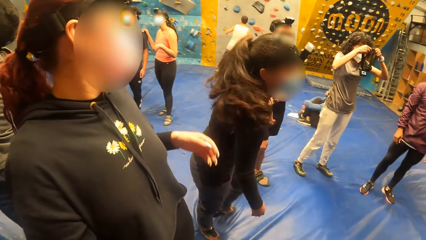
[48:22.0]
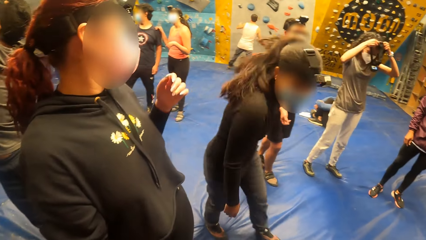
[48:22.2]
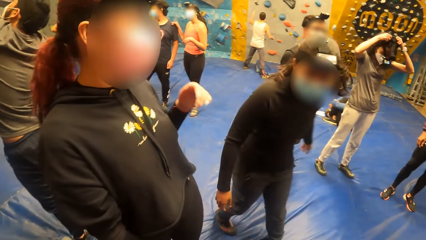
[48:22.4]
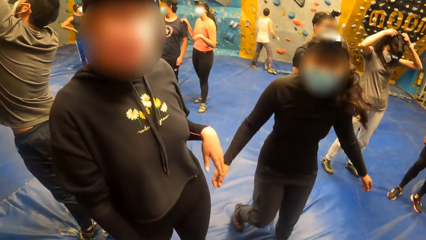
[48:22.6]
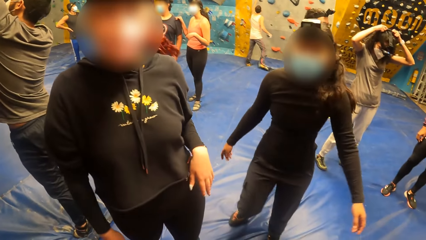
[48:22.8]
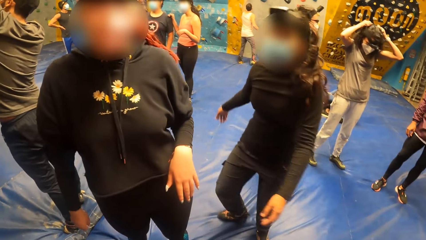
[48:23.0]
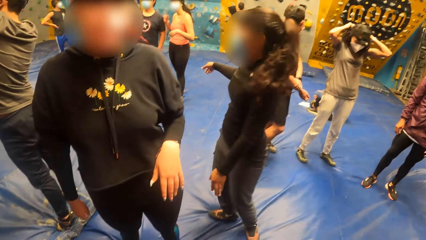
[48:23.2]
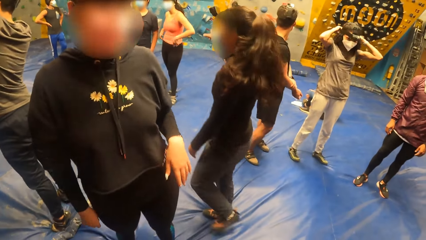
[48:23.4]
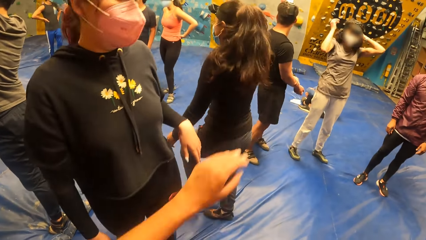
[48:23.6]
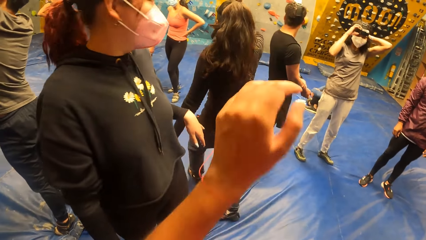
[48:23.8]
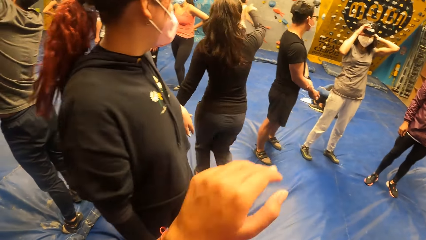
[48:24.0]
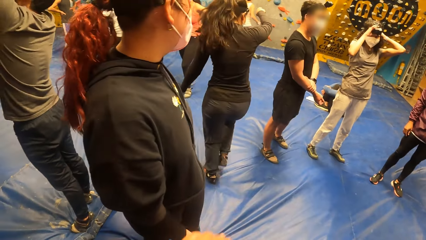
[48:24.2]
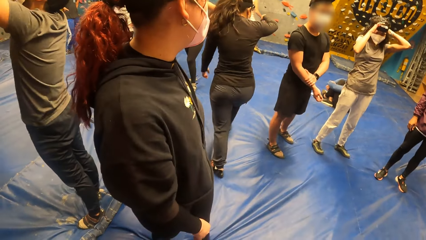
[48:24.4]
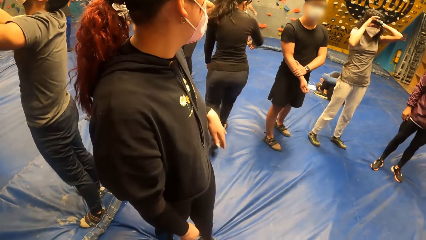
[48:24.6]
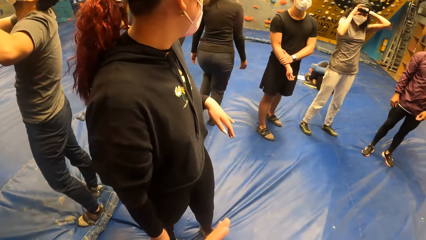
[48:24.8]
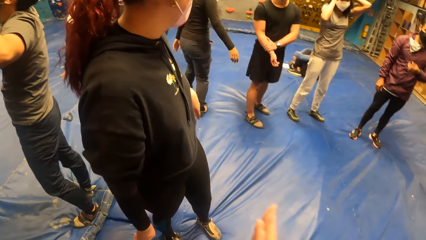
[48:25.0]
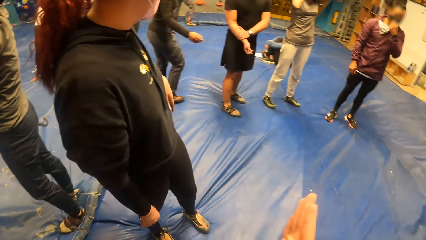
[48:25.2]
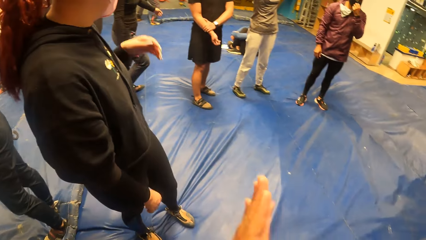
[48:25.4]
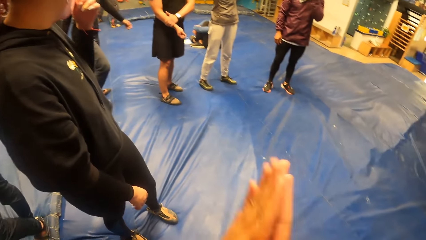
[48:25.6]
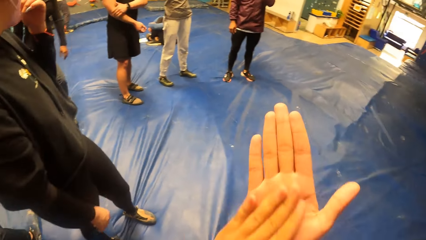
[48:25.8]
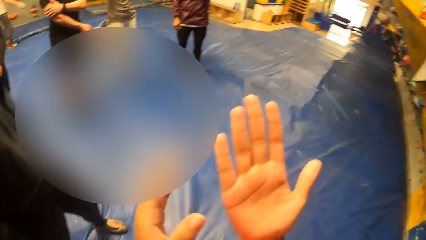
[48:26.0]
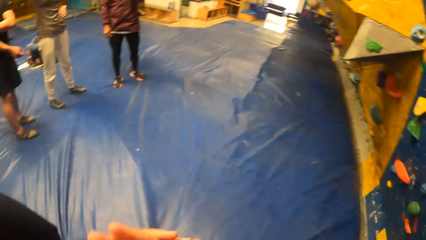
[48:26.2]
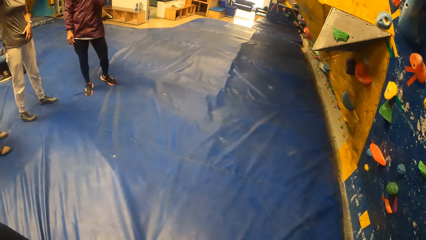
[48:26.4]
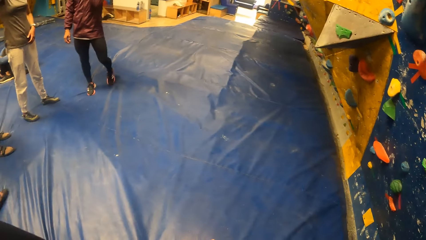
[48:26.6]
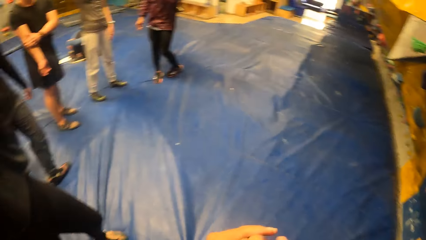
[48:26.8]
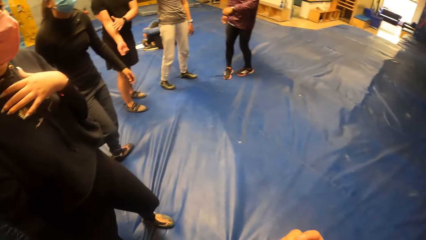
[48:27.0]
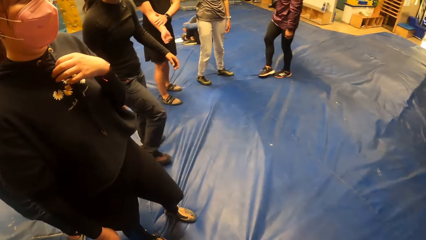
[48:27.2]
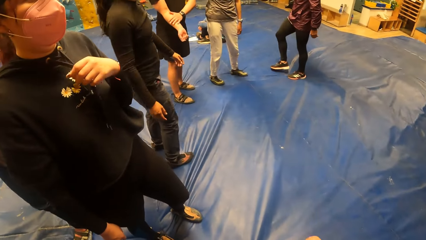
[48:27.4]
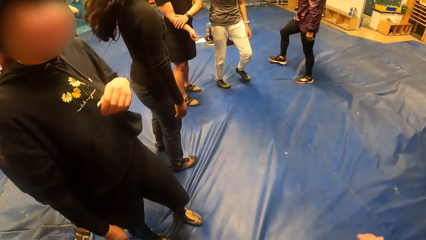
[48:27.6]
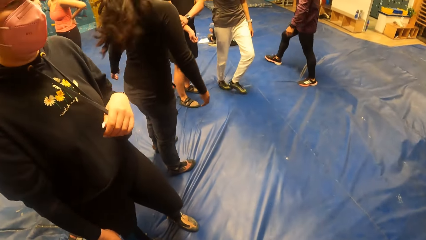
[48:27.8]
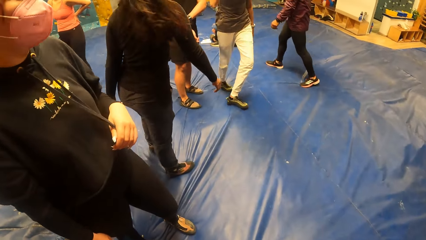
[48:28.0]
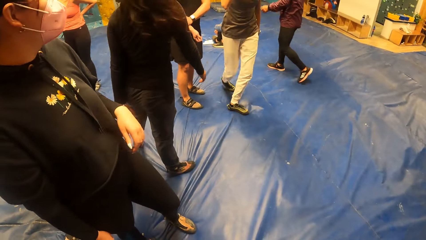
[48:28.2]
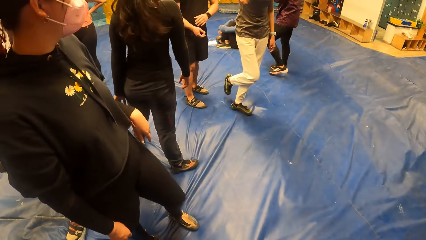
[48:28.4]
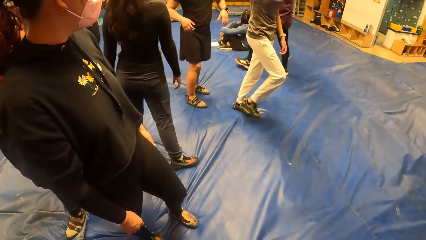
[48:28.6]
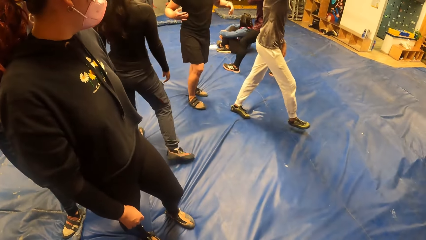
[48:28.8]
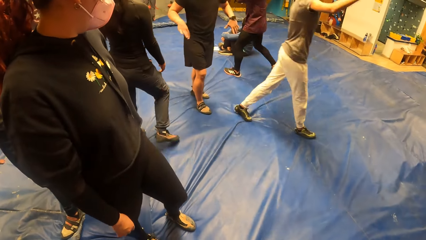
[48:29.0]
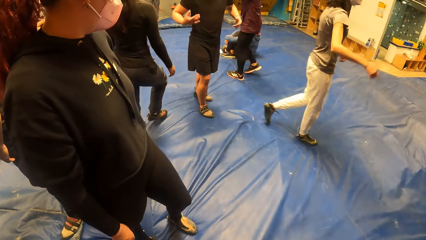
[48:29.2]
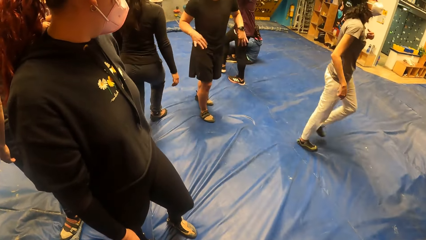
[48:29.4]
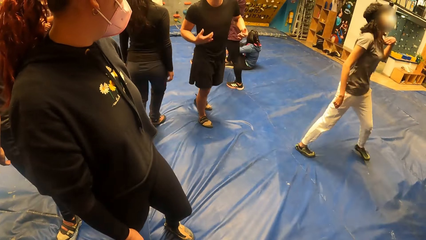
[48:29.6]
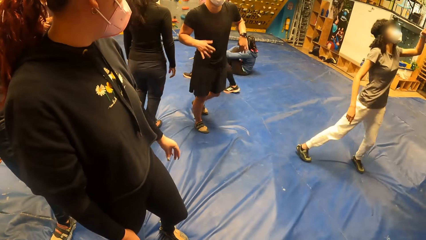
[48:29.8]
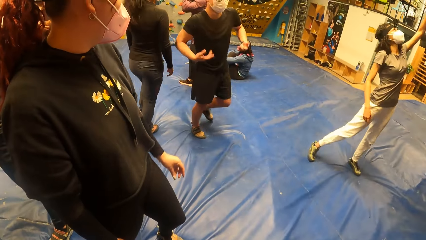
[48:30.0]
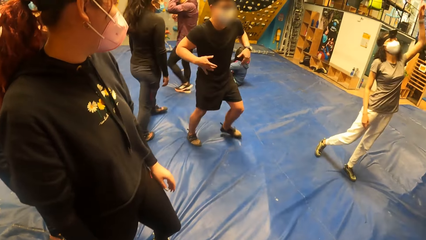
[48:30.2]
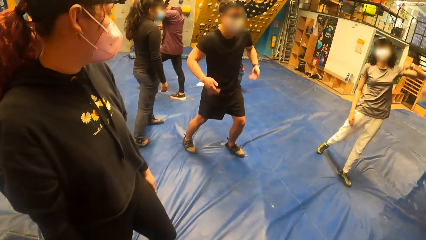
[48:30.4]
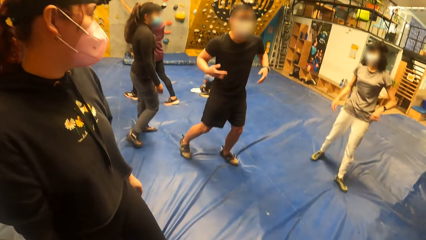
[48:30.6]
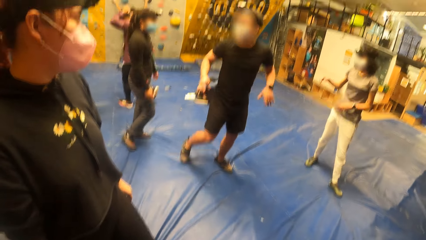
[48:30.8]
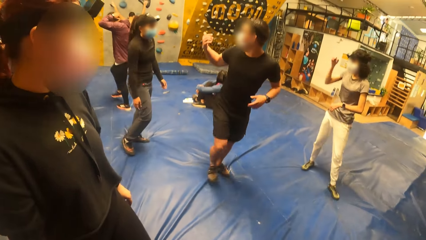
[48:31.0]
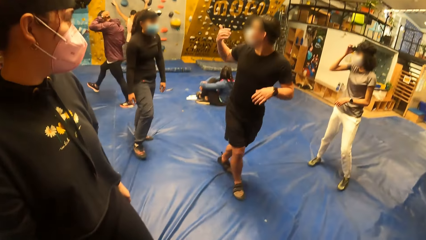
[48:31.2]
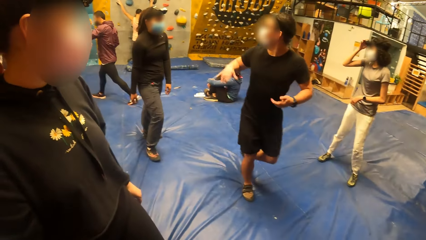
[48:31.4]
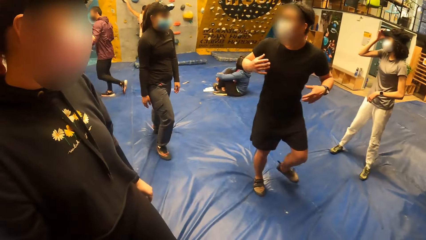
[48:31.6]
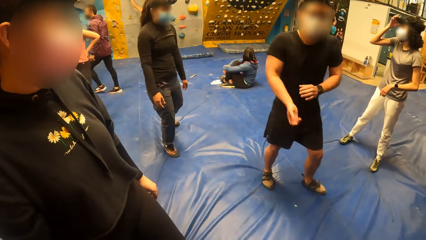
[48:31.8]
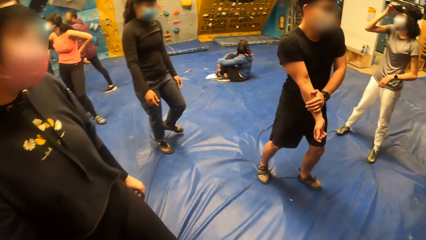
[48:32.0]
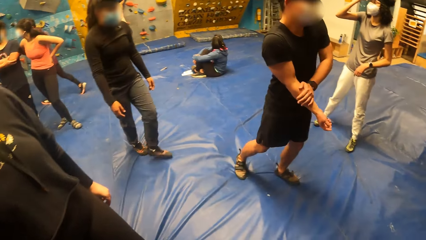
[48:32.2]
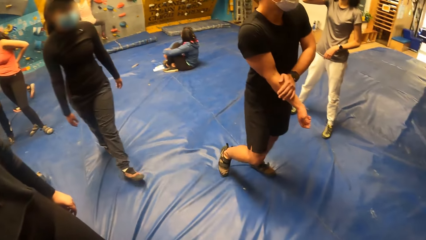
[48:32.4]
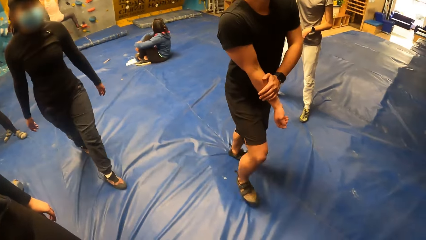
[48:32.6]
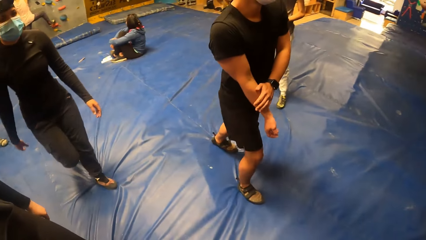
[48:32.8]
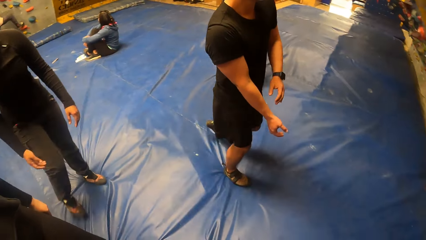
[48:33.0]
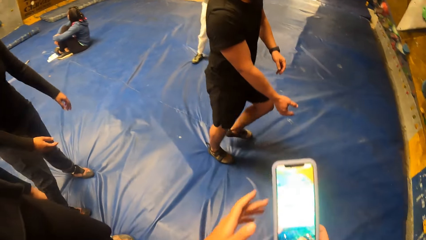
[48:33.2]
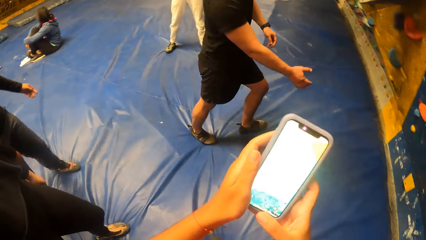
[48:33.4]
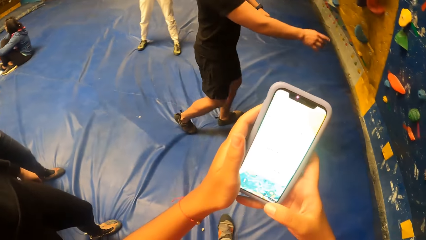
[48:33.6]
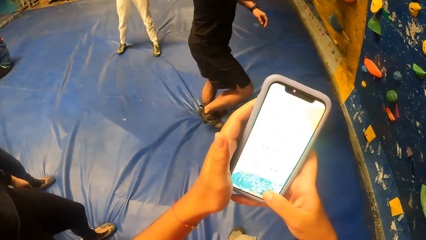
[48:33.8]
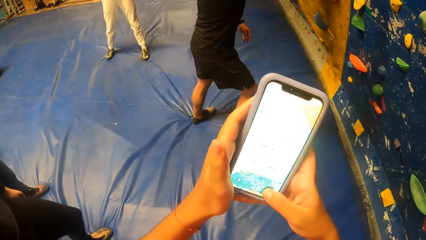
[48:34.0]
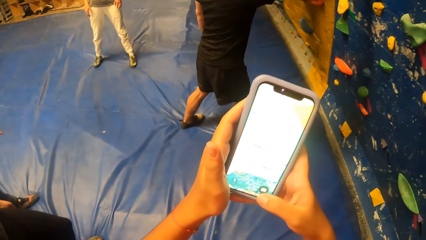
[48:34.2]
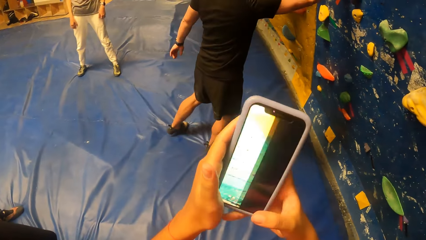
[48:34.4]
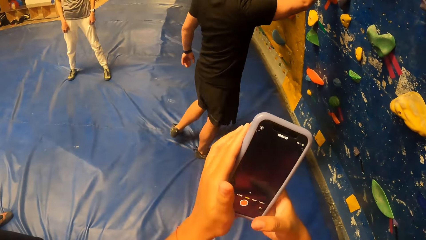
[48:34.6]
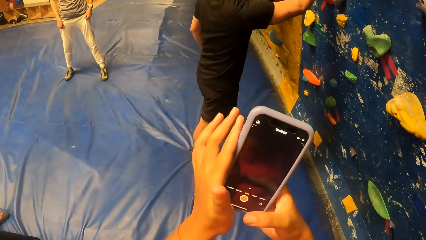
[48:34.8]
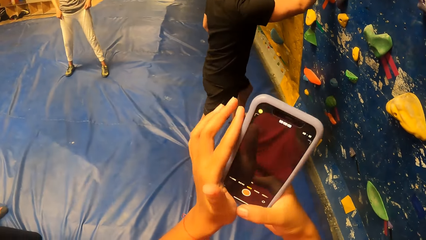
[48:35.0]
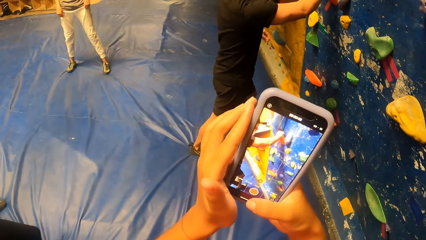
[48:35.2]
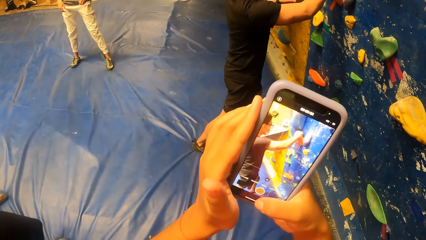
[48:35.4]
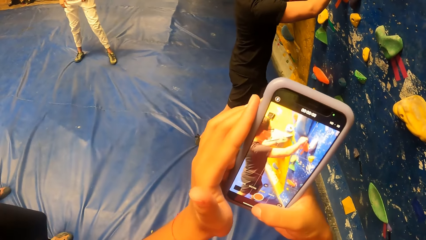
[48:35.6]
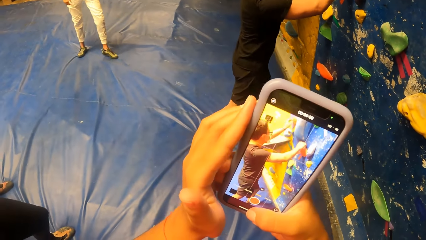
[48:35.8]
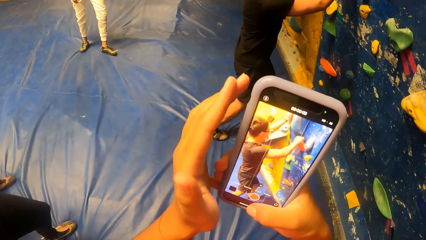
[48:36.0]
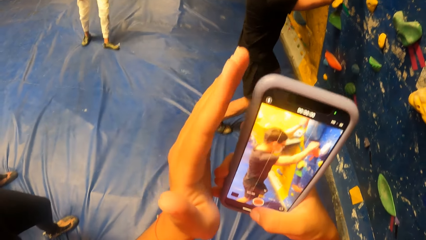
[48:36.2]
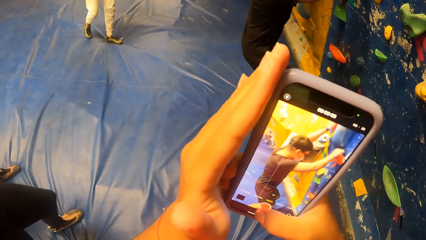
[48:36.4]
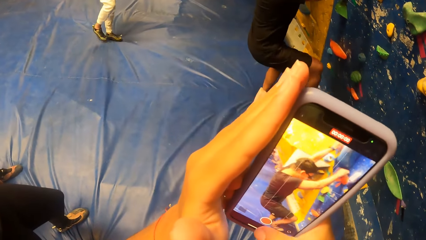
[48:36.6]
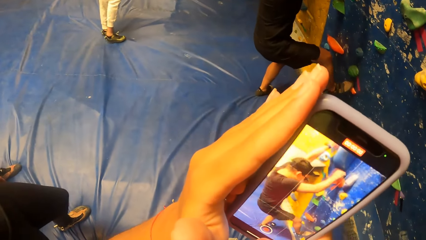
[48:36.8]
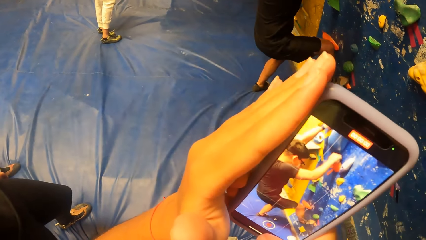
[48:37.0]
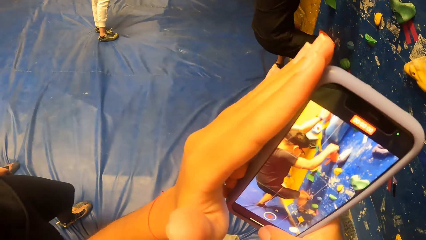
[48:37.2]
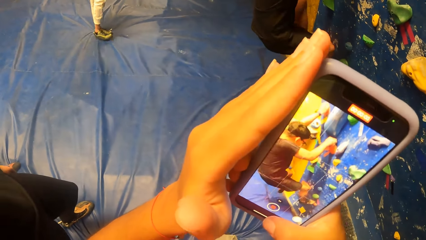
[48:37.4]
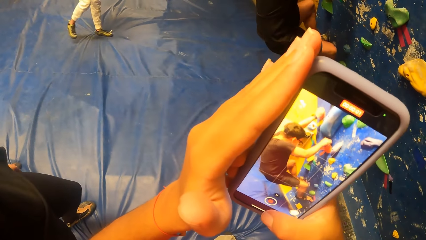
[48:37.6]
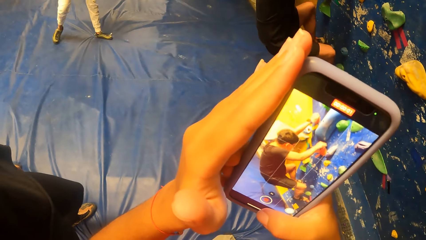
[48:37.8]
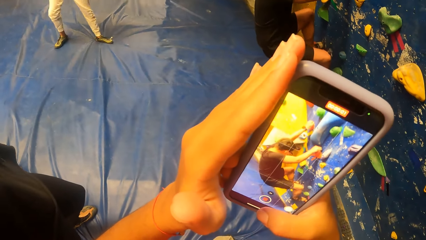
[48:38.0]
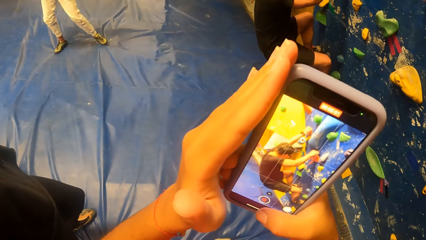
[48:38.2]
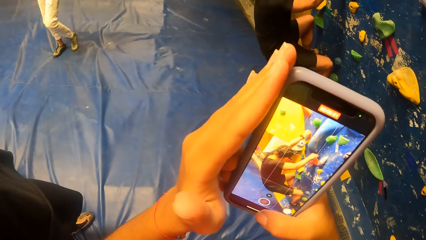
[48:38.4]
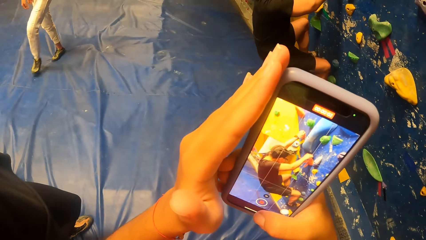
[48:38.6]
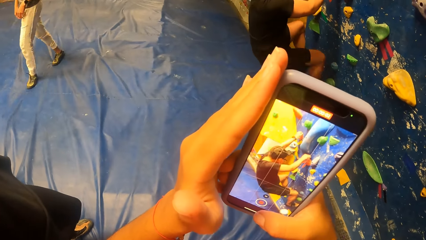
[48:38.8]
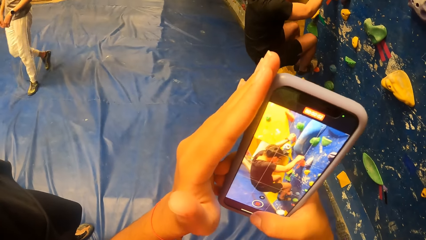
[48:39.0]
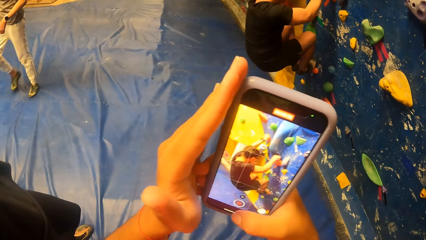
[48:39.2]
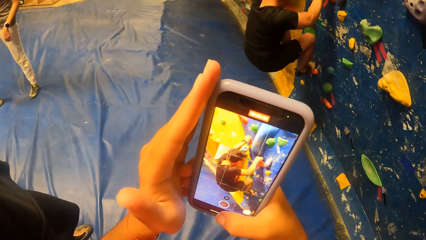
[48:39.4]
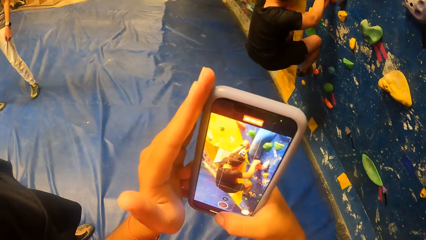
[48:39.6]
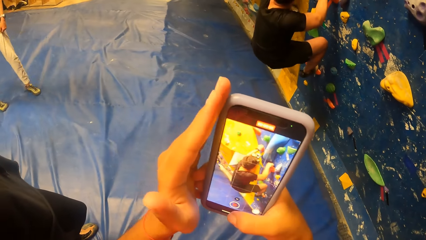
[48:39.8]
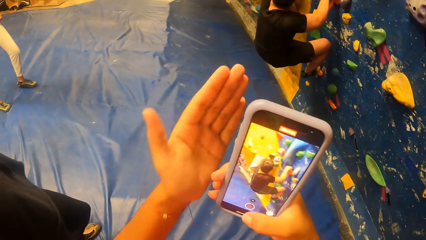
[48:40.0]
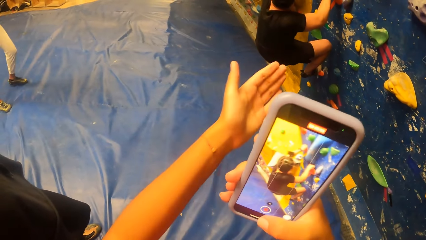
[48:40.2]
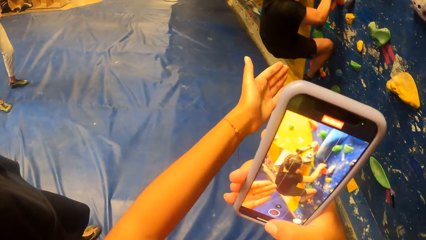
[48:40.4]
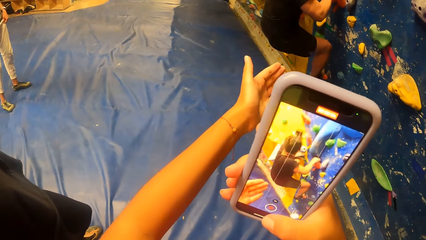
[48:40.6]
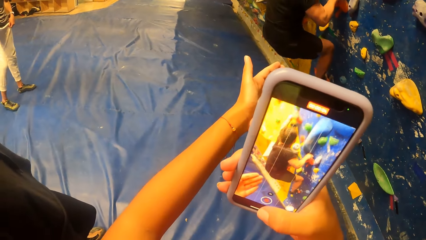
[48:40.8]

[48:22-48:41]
The camera wearer raises a hand up. They rub their hands together. They operate the mobile phone with both hands. A man climbs the bouldering board. The camera wearer takes a photo using the phone to the man.
